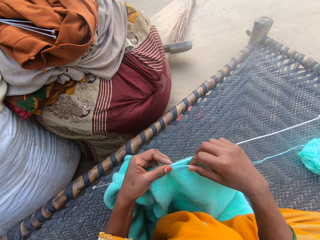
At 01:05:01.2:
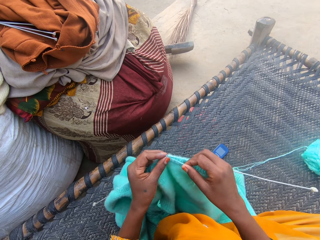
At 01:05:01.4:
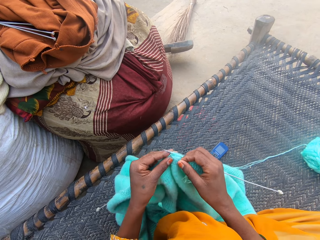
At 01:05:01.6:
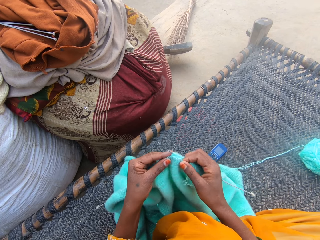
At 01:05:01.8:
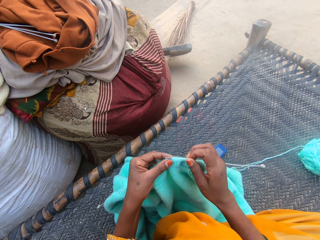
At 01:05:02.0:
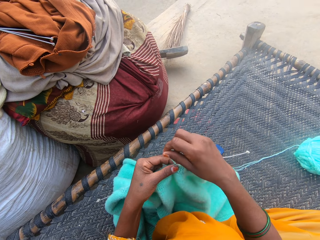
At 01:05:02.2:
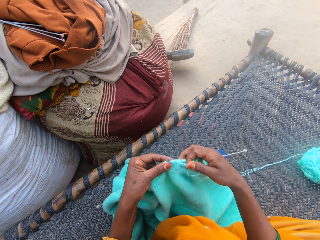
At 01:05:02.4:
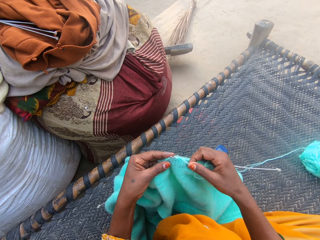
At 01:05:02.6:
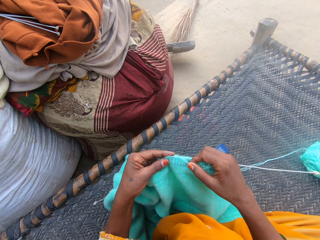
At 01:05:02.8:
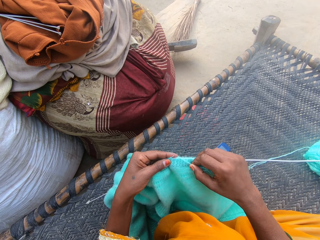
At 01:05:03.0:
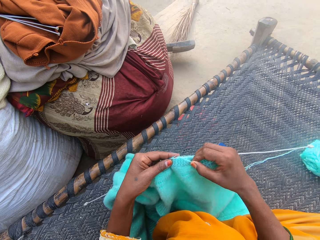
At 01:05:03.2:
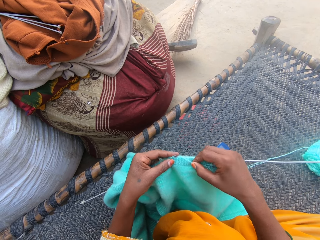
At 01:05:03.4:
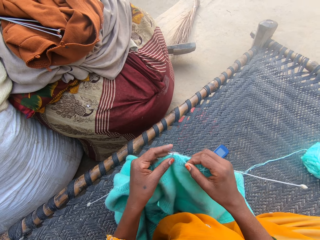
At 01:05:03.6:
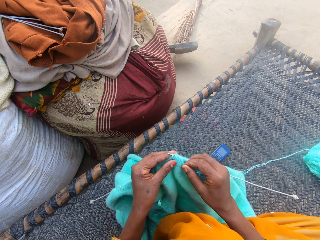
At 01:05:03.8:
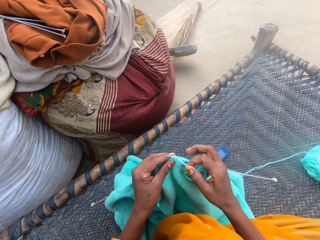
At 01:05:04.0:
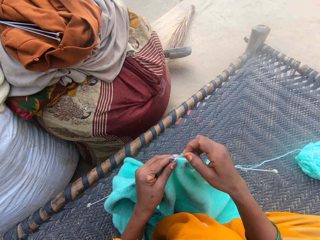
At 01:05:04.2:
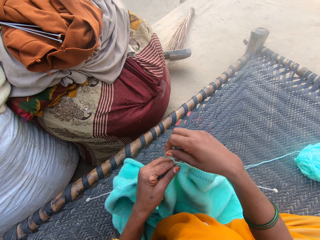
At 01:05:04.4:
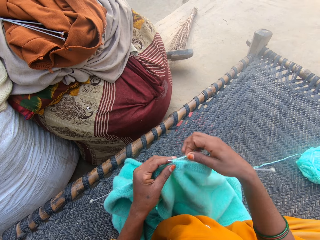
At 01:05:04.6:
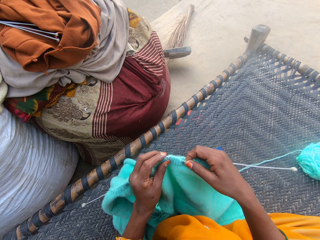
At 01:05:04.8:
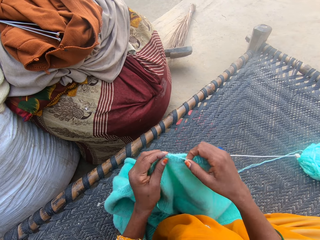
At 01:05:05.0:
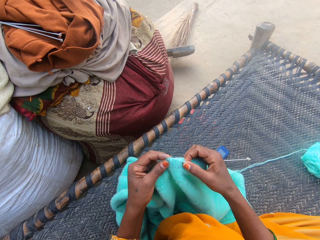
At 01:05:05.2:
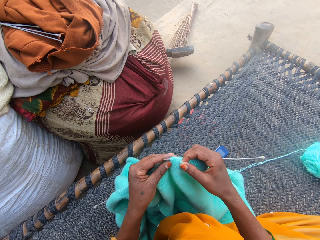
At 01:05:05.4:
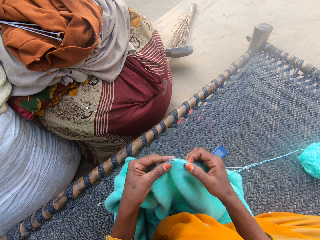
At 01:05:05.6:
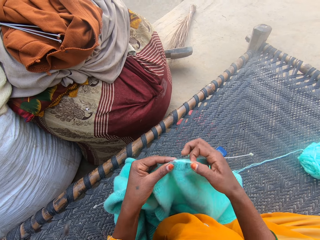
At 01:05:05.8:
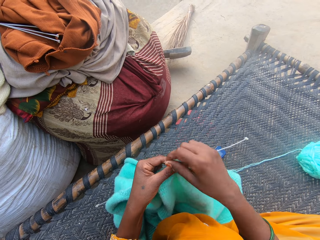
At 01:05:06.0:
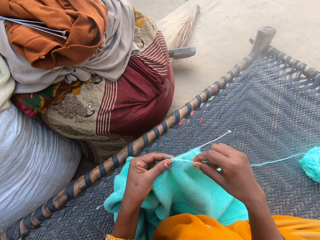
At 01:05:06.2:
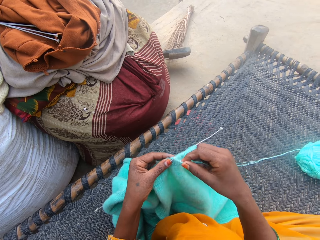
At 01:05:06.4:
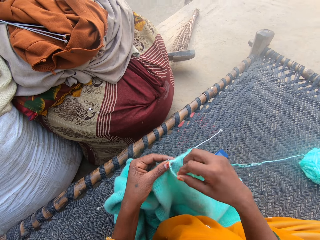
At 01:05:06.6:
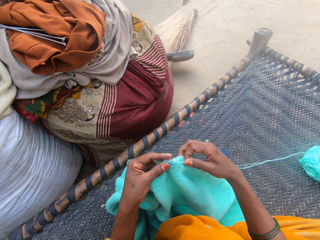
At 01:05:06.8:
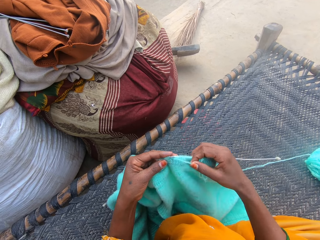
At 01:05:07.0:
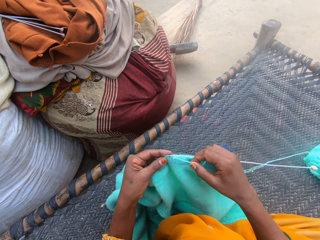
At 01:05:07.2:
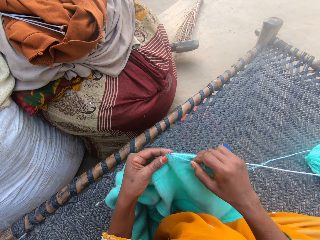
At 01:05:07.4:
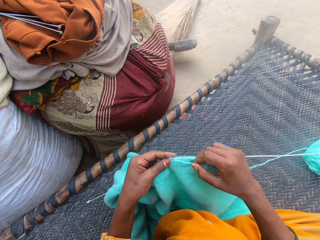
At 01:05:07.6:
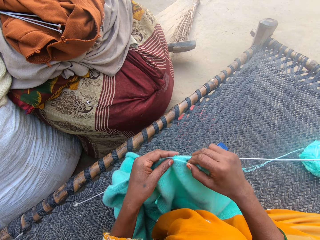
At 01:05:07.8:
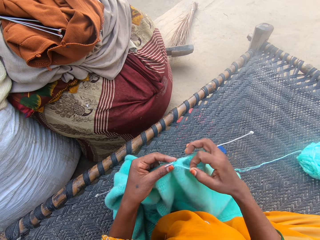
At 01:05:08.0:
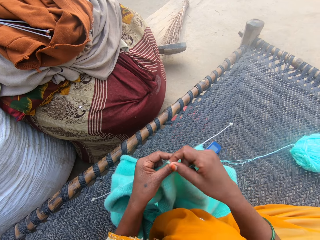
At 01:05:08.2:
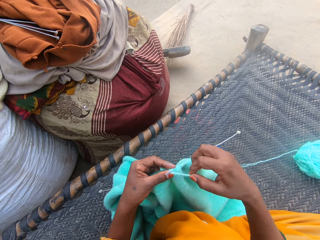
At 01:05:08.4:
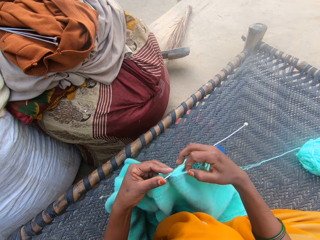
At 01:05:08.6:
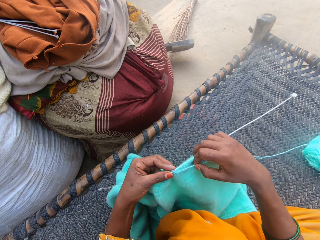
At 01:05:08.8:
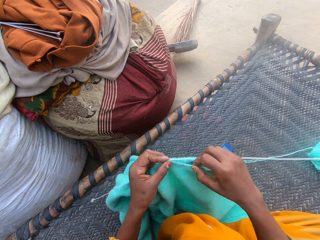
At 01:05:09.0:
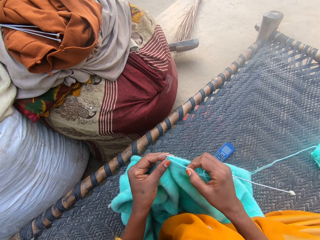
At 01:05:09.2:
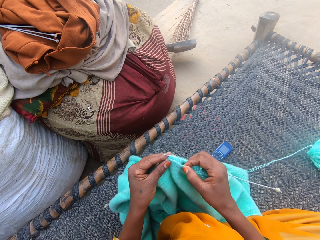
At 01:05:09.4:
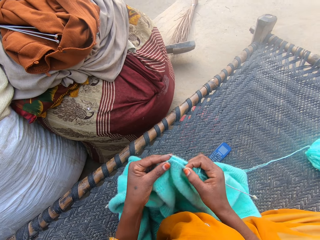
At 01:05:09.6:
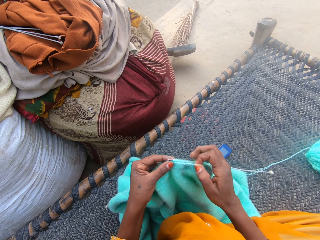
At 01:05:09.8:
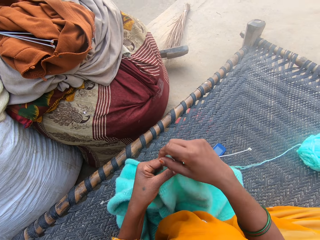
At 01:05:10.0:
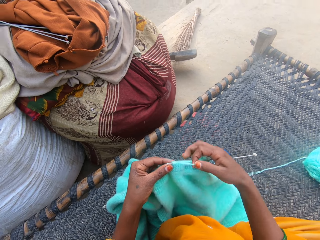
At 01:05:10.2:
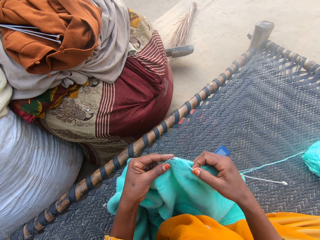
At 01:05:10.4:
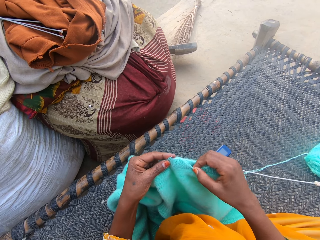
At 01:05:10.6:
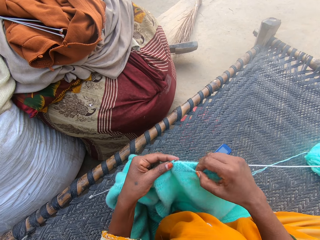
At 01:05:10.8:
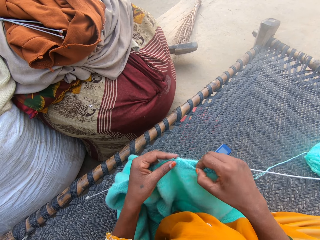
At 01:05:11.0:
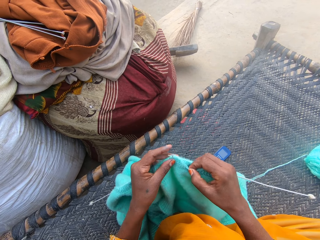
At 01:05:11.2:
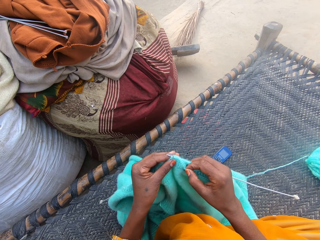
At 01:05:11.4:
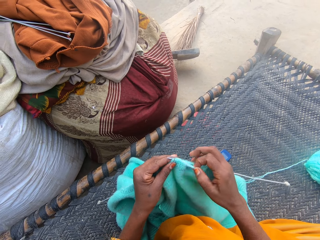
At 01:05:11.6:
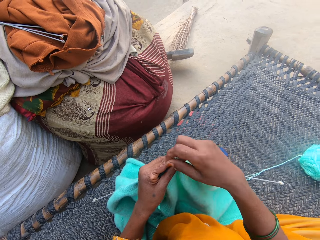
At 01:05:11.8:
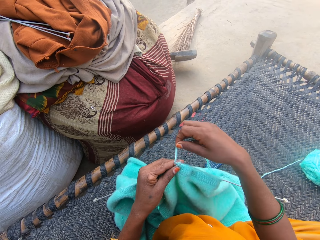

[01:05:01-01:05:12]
The camera wearer folds a thread on a needle. They knit using the needle. They fold the thread on the needle. They knit using the needle. They fold the thread on the needle. They knit using the needle. They fold the thread on the needle. They knit using the needle. They fold the thread on the needle. They knit using the needle. They fold the thread on the needle. They knit using the needle.

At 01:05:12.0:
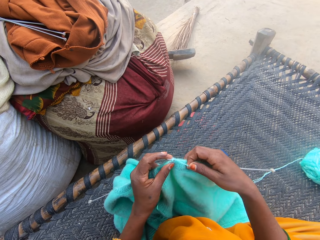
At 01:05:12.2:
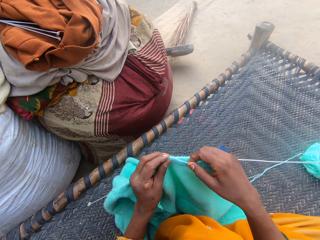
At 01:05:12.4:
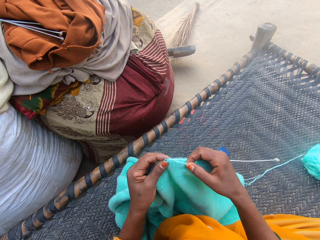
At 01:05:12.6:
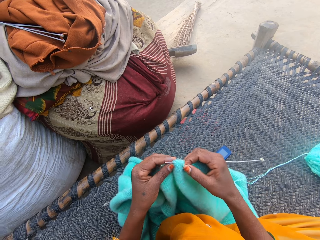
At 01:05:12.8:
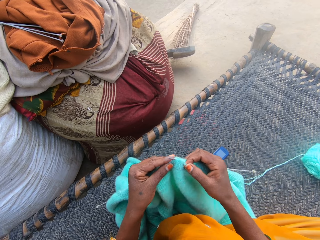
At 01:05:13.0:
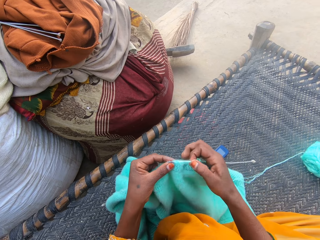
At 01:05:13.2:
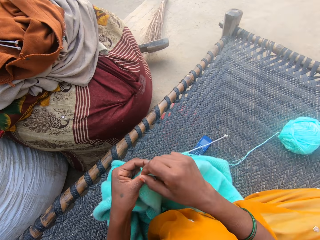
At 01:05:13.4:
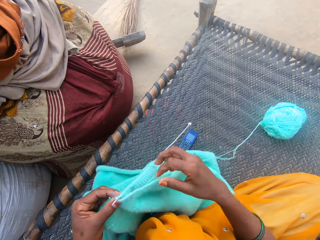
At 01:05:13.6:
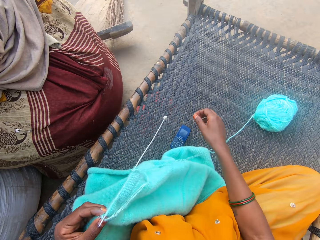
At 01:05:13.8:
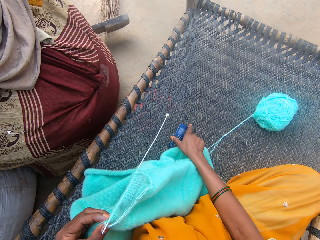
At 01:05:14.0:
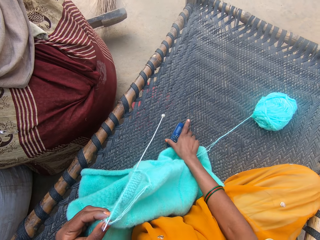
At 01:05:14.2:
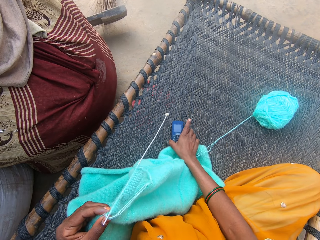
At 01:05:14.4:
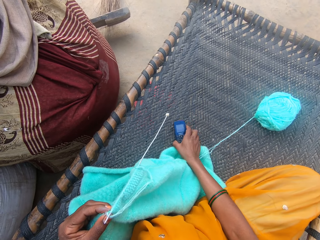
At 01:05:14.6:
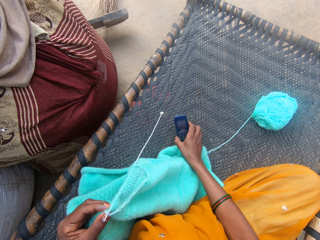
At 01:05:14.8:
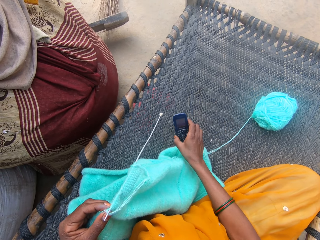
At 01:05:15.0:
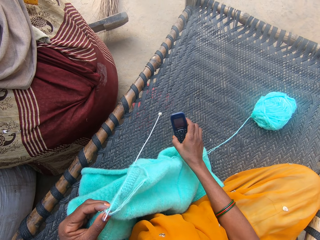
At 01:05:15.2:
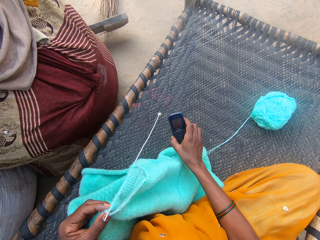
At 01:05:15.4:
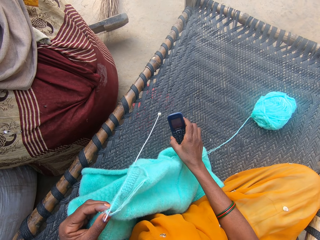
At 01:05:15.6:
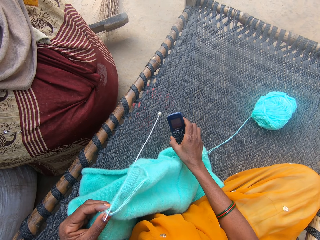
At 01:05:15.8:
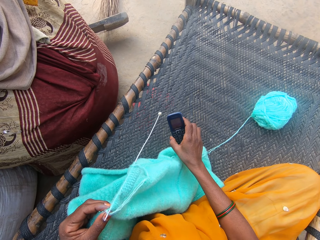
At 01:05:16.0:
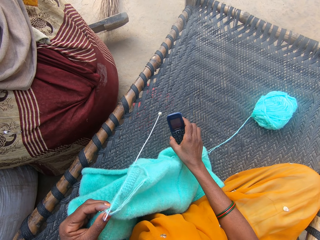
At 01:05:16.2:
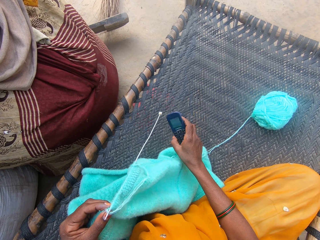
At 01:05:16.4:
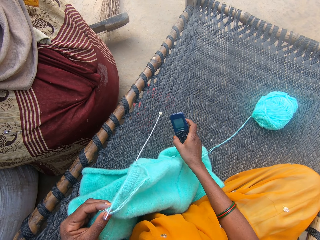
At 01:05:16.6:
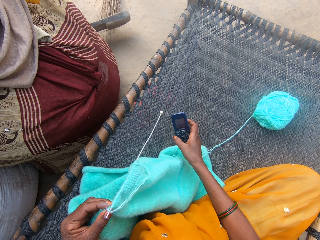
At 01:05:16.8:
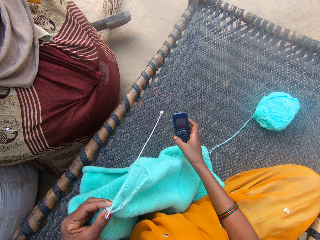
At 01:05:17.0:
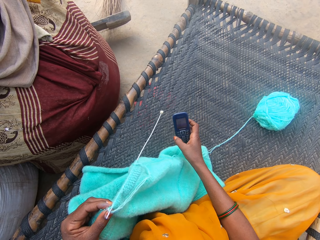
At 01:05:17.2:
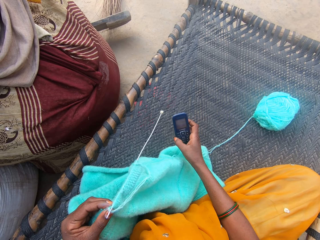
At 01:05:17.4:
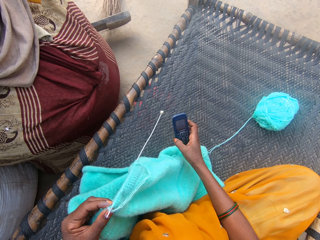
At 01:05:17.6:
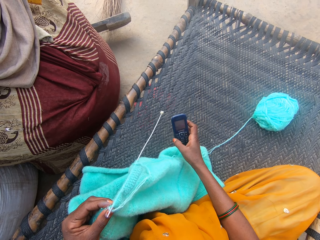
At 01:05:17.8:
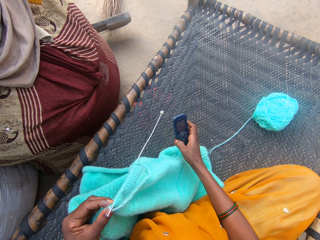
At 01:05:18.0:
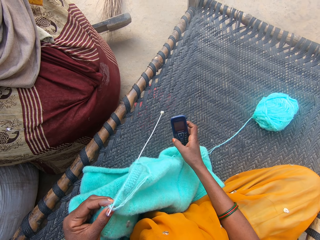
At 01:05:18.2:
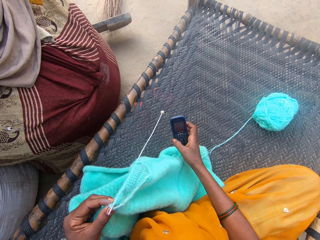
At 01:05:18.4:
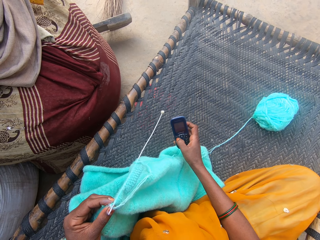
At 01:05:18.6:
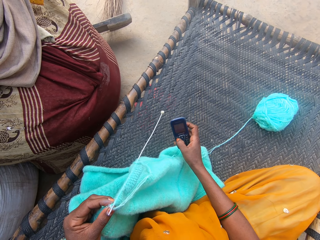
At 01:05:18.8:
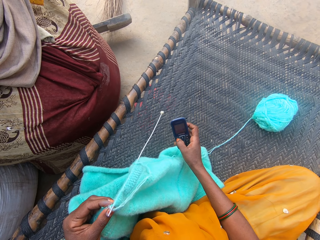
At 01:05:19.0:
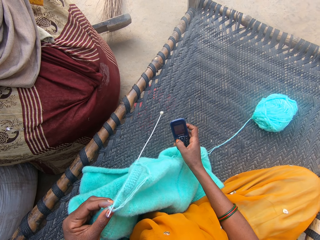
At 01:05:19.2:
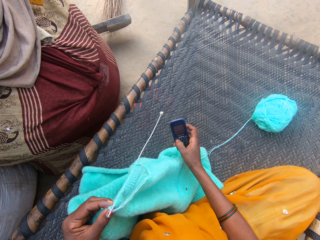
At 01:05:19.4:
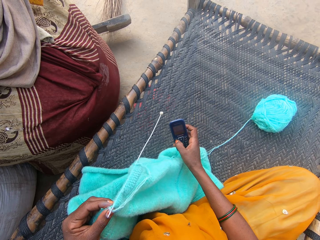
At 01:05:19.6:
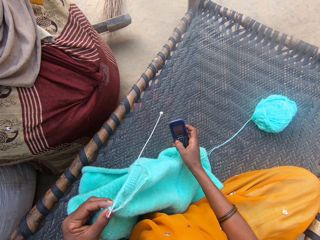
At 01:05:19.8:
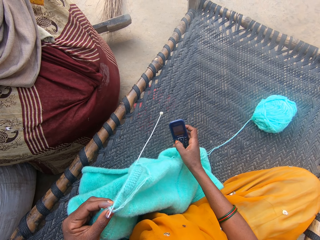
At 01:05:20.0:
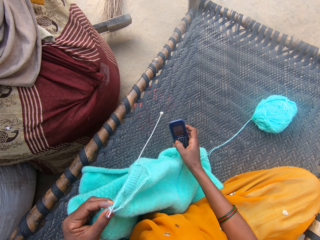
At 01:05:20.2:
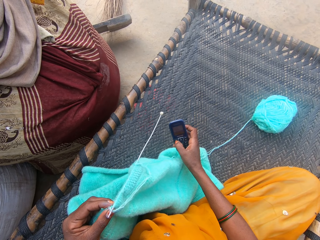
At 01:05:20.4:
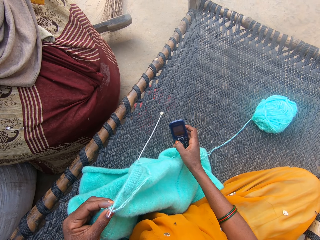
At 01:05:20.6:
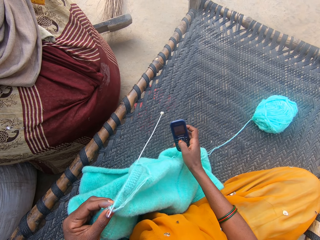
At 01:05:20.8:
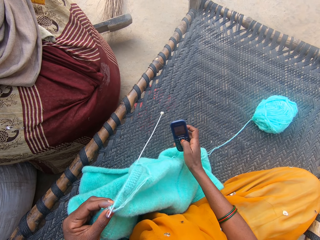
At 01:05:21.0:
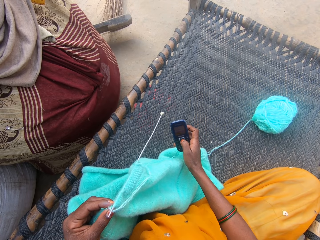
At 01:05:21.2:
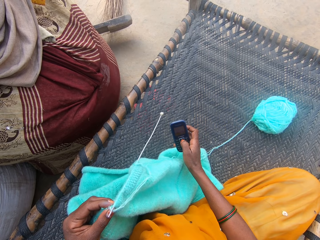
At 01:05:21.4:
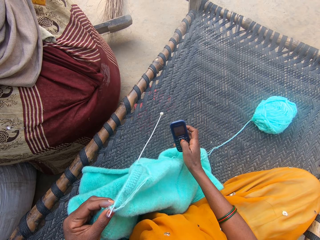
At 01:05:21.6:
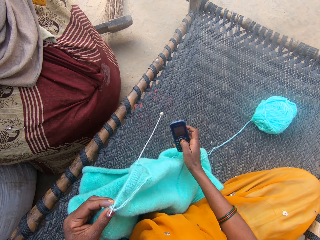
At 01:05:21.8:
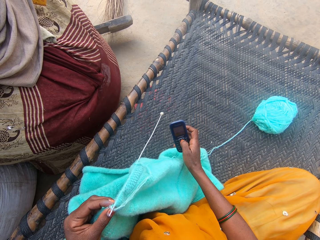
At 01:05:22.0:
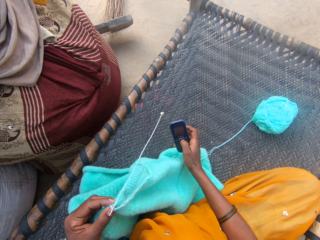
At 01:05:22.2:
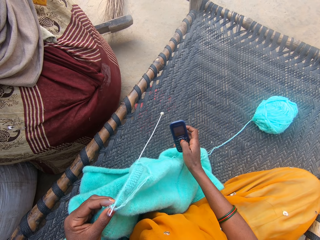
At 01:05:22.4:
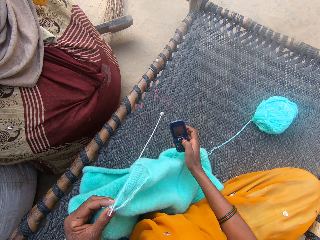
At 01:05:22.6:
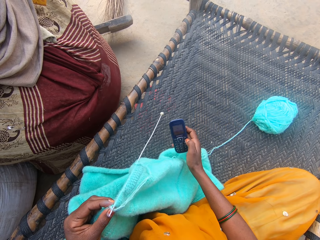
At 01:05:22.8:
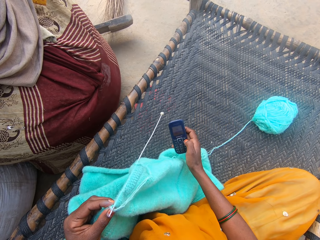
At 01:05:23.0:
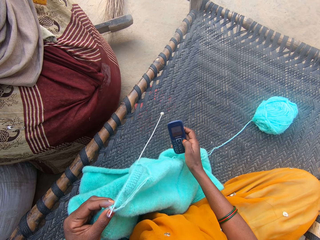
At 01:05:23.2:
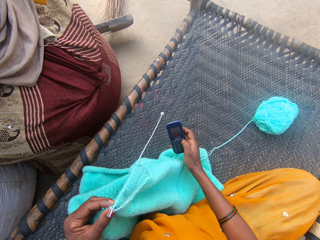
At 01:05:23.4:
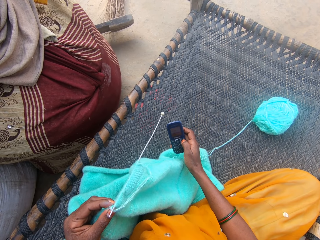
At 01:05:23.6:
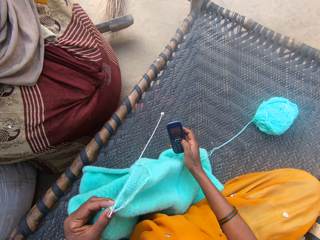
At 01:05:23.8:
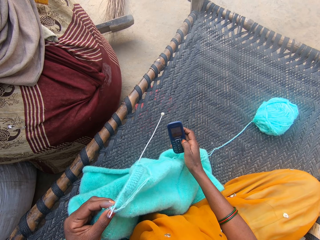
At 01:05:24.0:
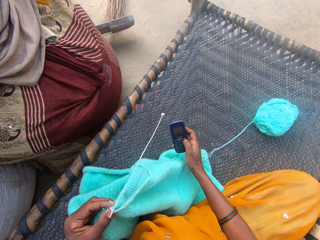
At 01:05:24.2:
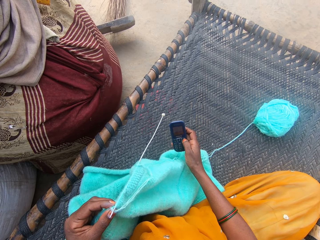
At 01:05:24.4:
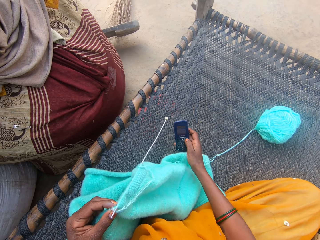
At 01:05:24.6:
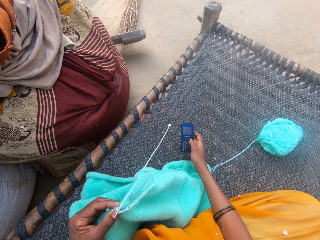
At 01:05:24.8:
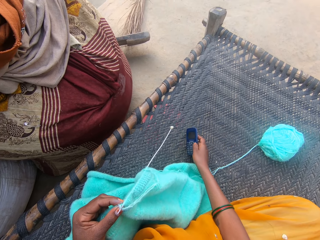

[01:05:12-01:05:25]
The camera wearer folds a thread on a needle. She knits using the needle. She folds the thread on the needle. She picks up a phone from the mat with her right hand. She operates the phone. She presses the phone repeatedly.
